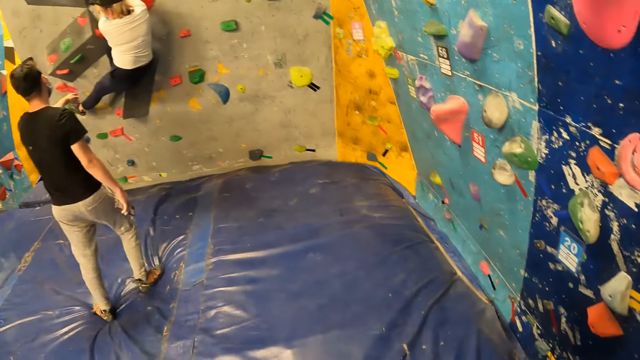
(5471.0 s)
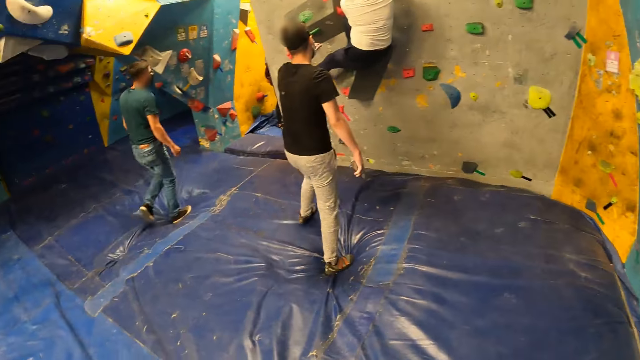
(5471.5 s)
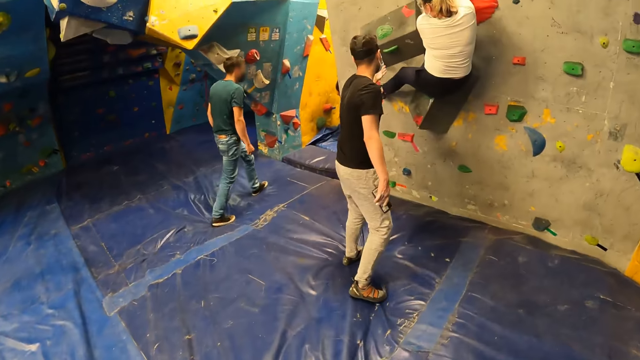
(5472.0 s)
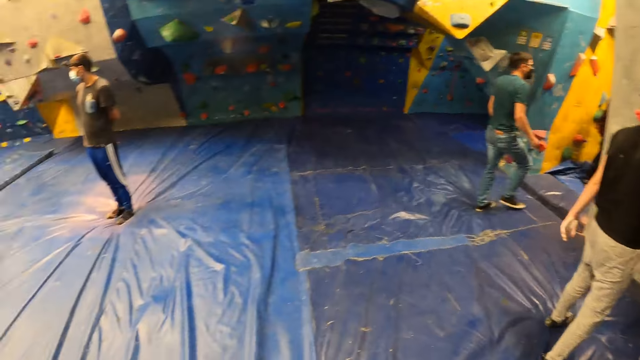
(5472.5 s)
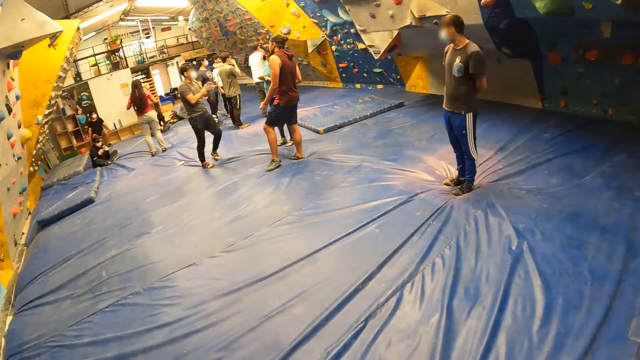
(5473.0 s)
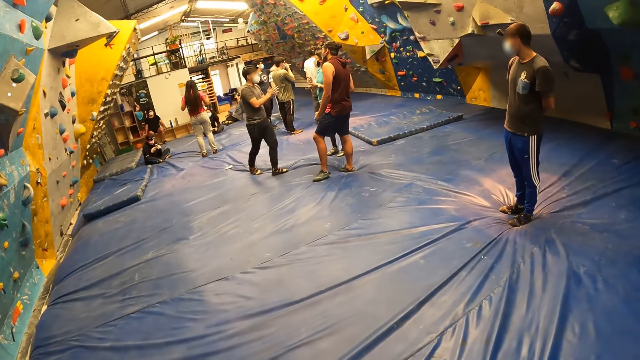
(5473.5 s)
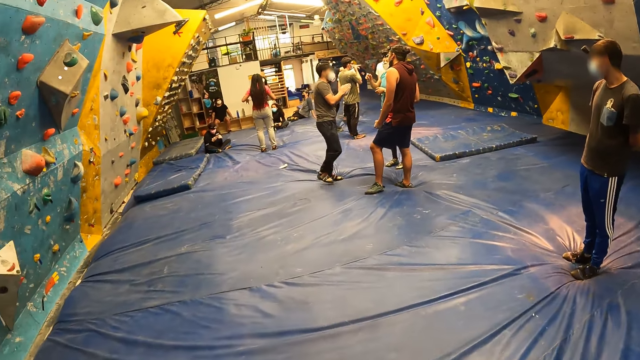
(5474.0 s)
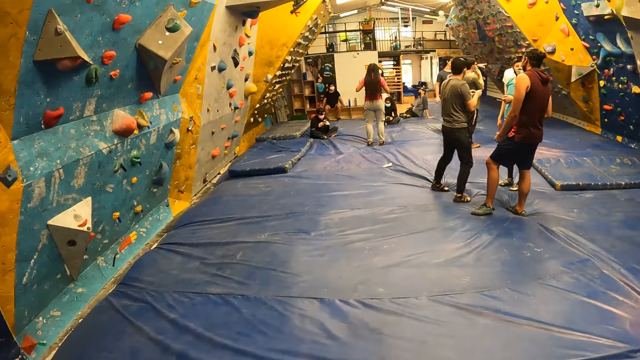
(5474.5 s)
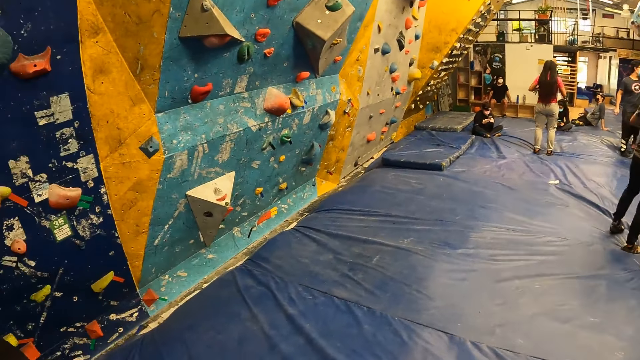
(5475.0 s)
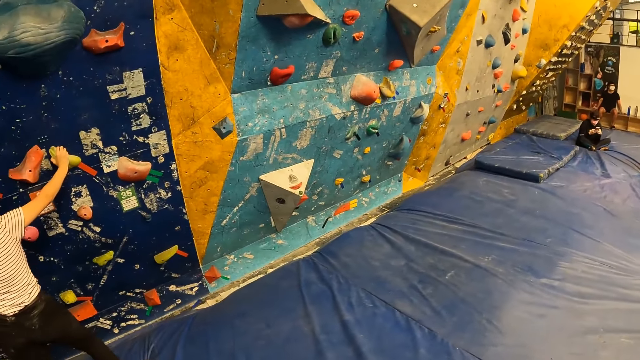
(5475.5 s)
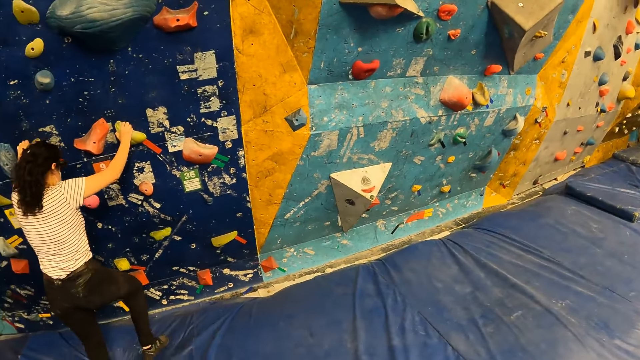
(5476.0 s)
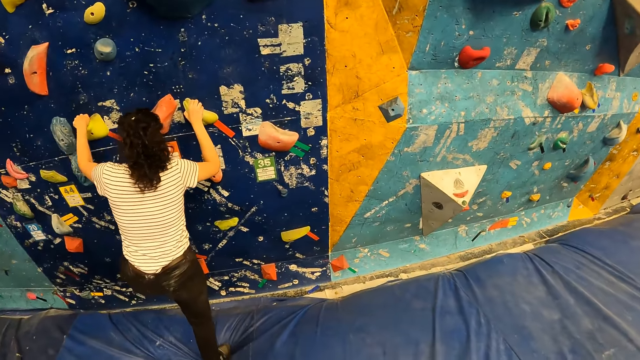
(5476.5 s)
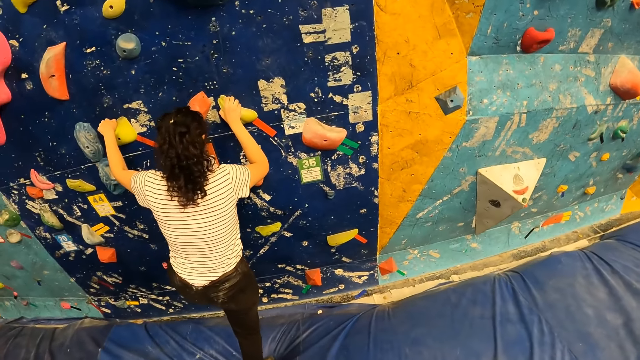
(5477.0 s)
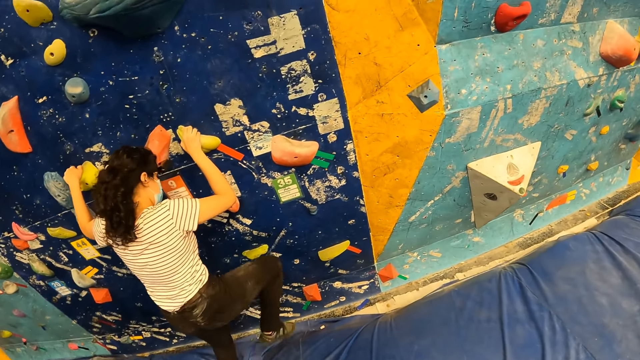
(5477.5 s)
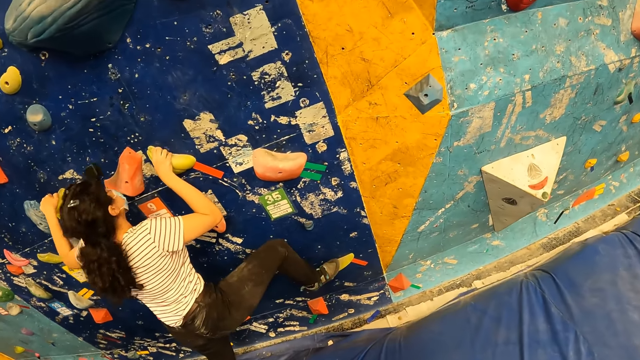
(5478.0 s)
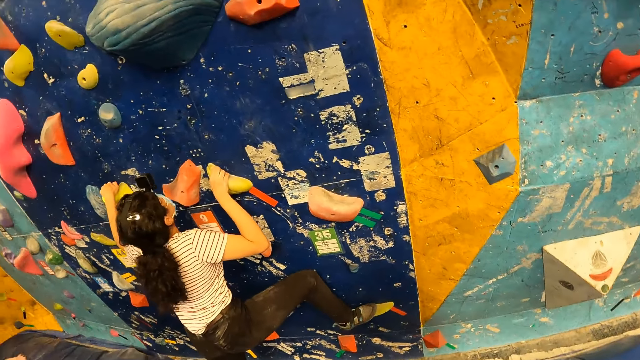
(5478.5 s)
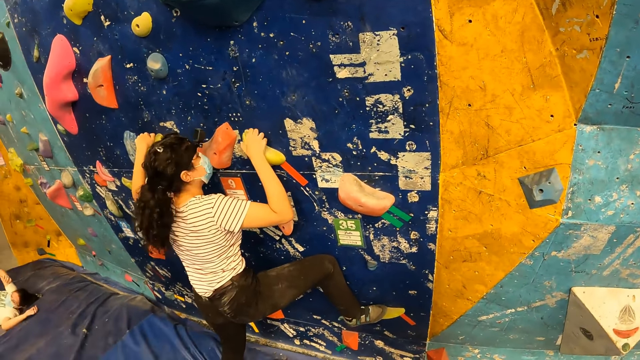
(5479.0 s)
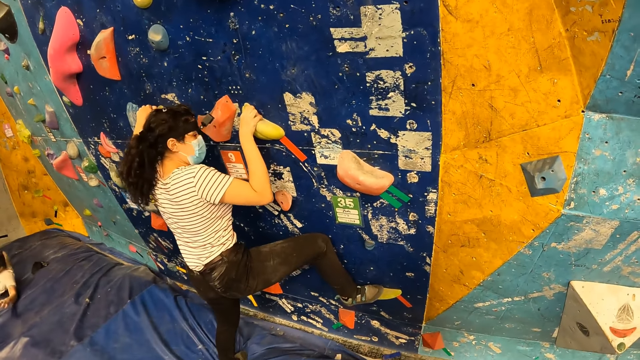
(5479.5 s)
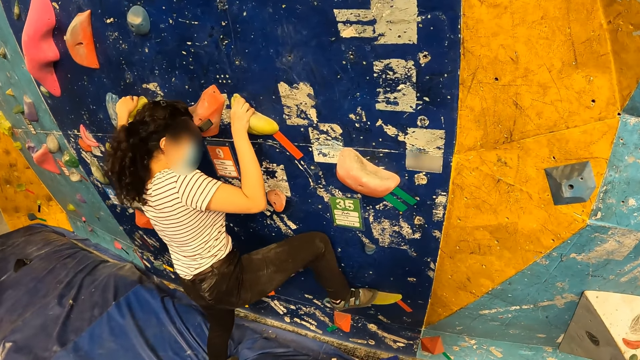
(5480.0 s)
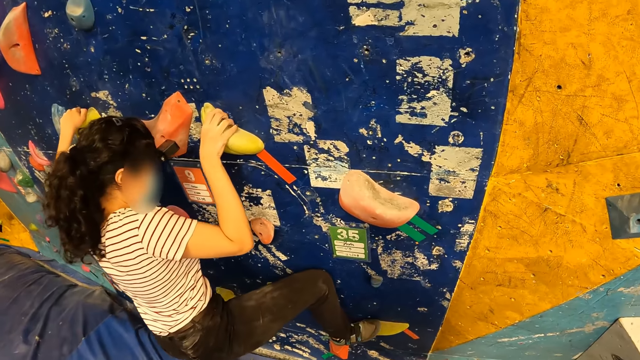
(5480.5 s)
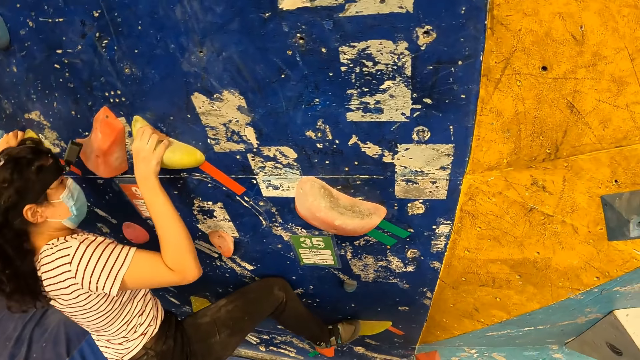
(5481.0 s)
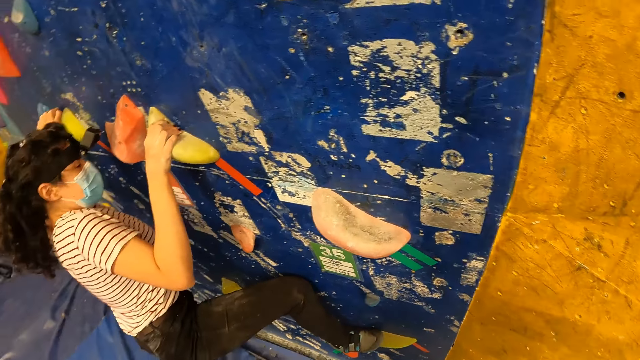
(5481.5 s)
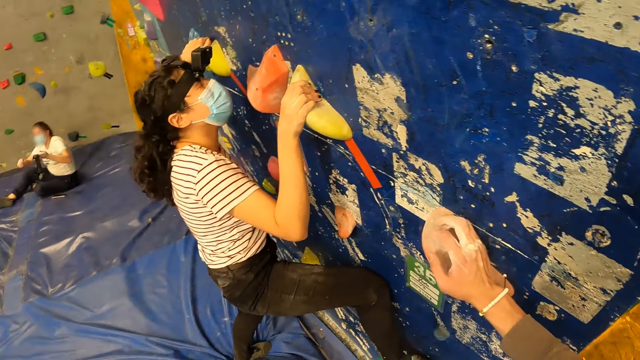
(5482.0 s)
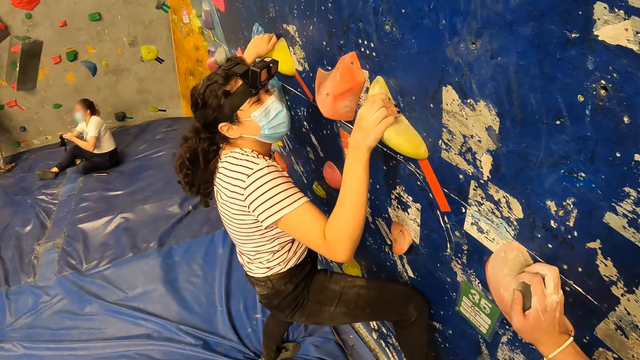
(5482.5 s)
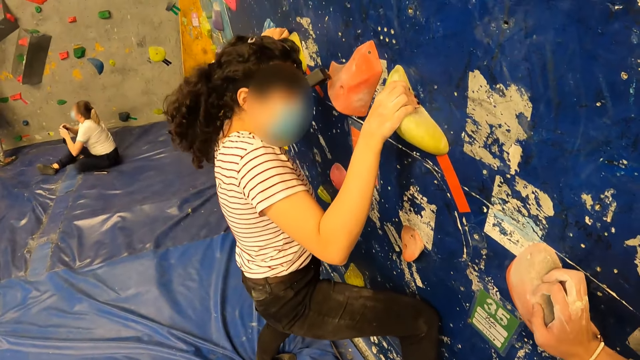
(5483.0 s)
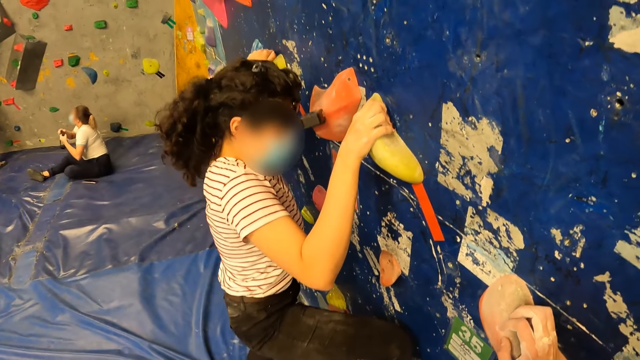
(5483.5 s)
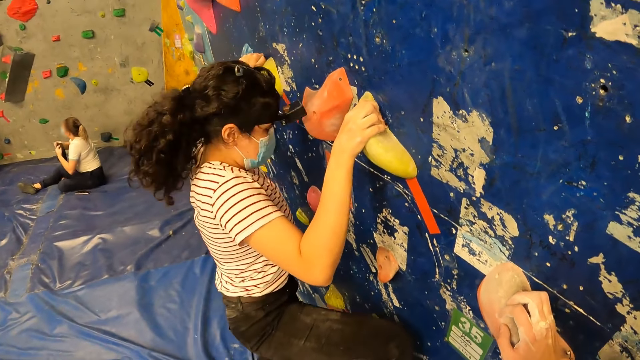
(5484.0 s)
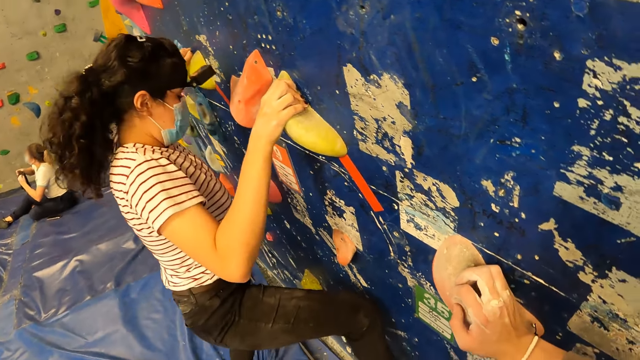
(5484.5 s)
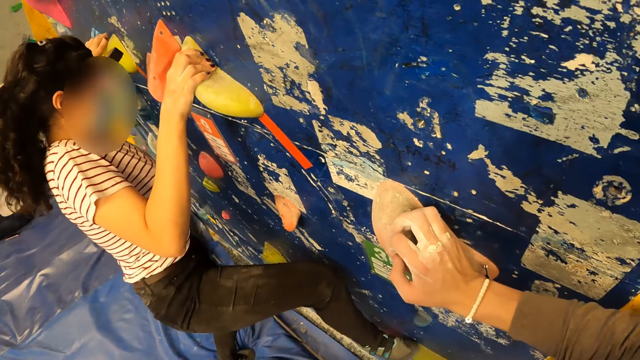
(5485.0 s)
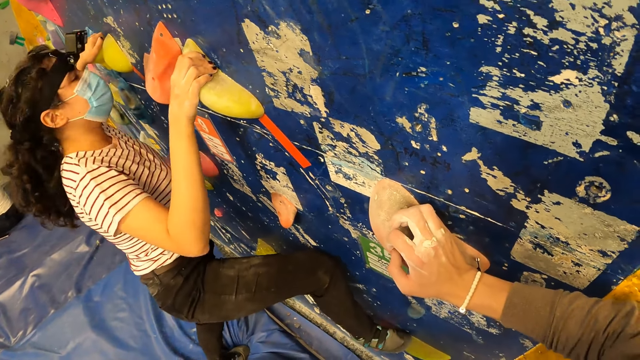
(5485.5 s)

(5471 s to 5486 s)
The camera wearer looks around. The woman climbs the climbing wall with her hands and legs. The camera wearer touches the climbing wall grip with his right hand.

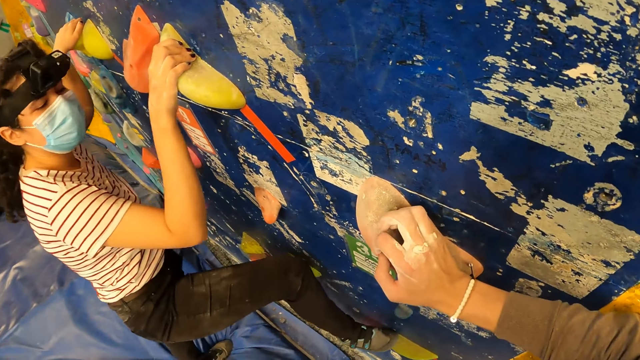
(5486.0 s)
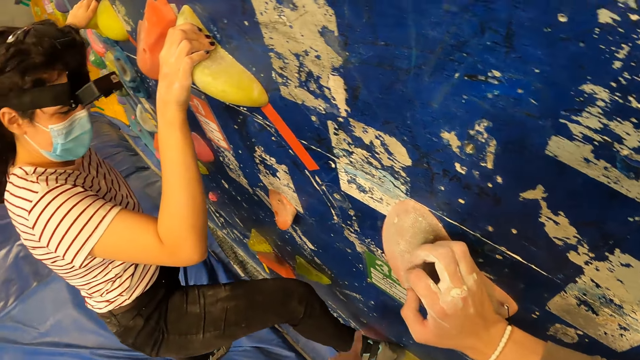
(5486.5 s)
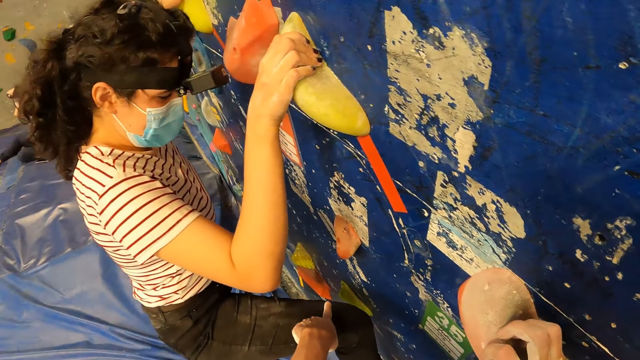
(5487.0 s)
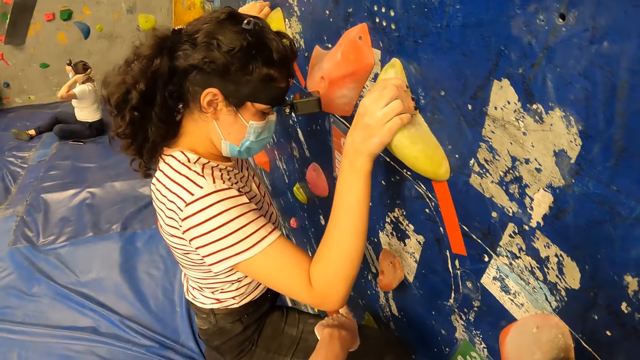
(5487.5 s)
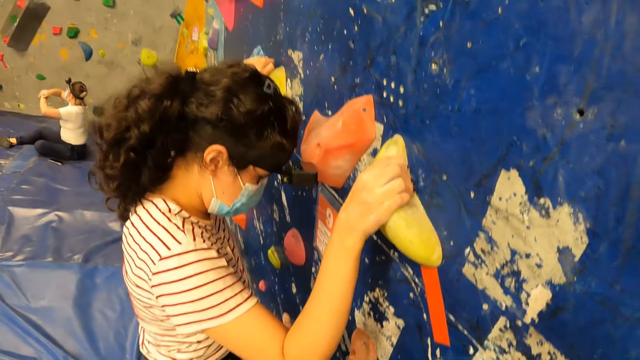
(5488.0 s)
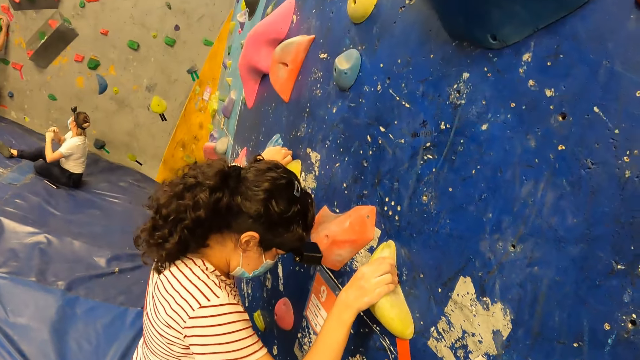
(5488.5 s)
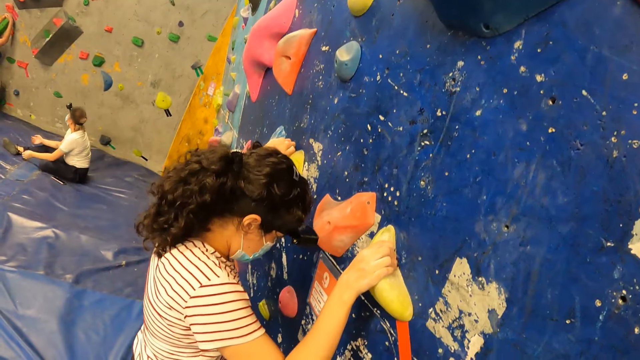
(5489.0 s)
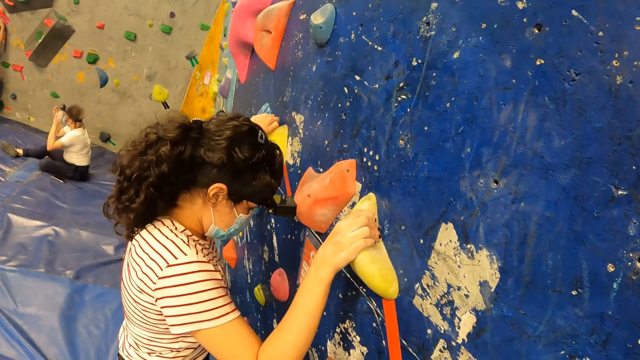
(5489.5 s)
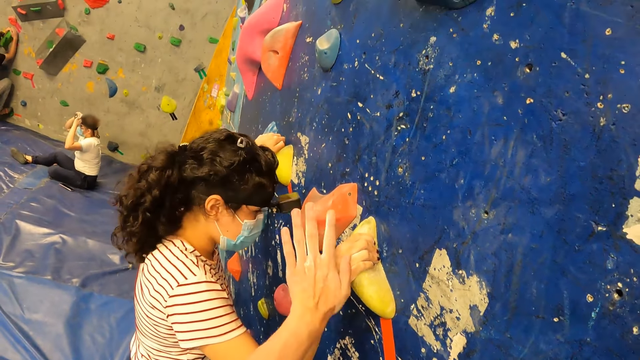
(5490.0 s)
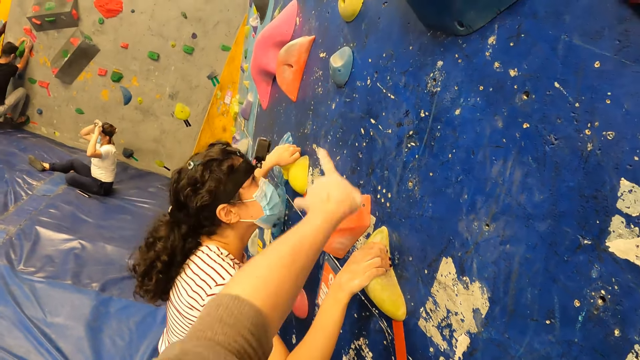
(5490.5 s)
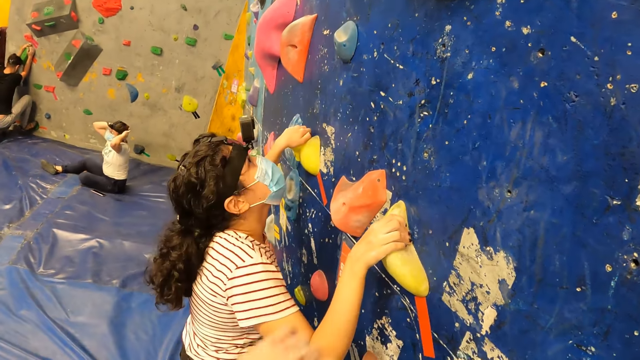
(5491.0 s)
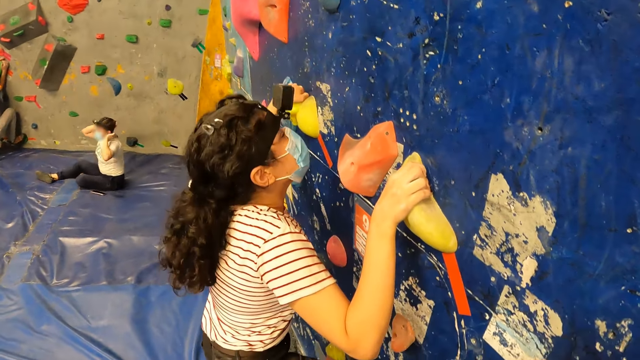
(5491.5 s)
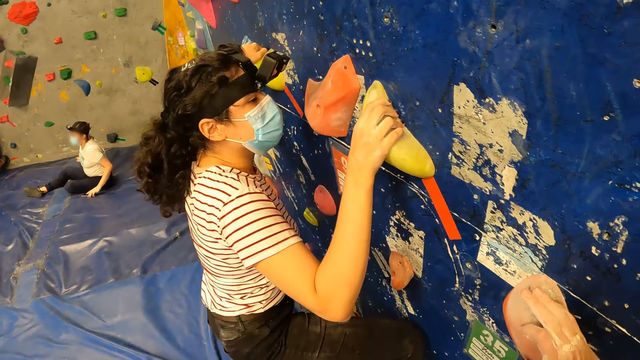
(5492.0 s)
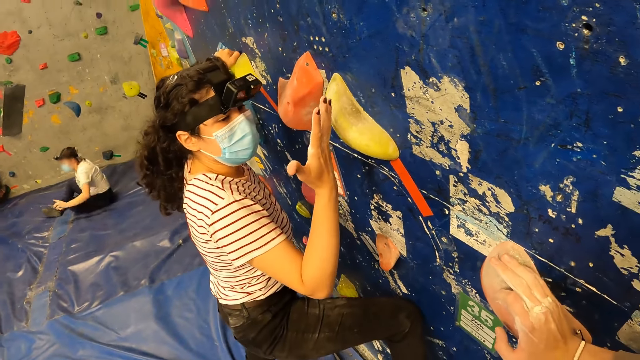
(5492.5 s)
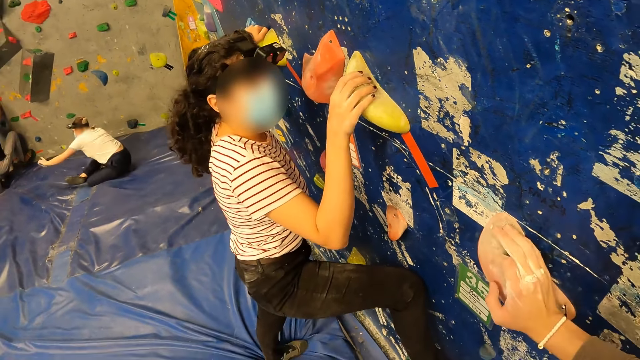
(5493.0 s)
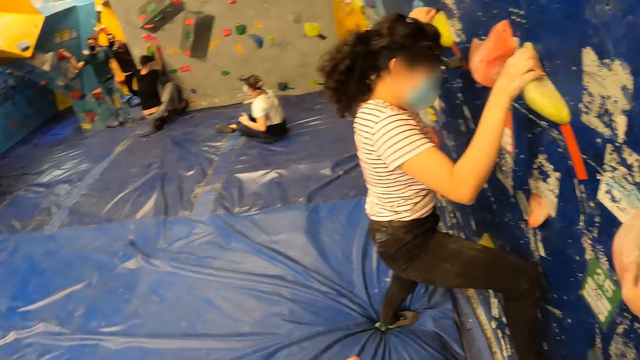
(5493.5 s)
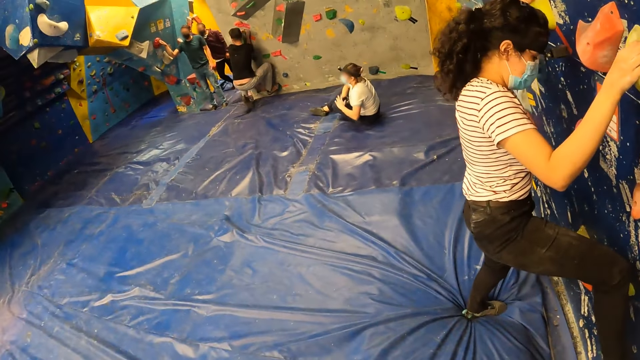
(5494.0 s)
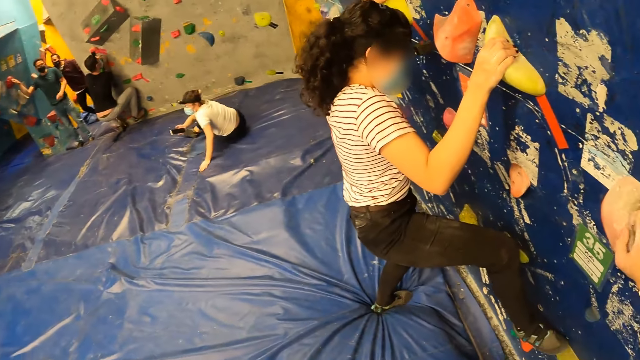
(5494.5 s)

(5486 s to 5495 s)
The camera wearer talks to a person.
